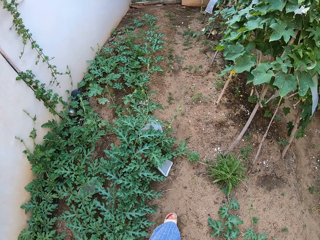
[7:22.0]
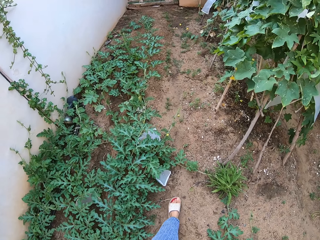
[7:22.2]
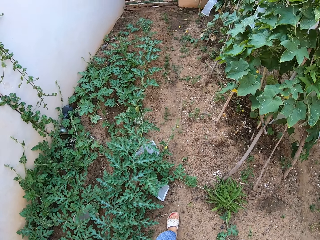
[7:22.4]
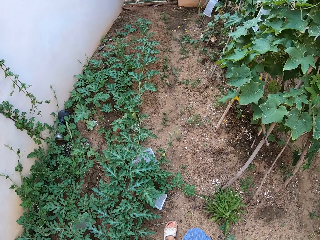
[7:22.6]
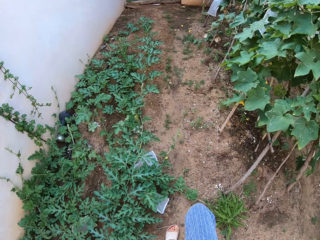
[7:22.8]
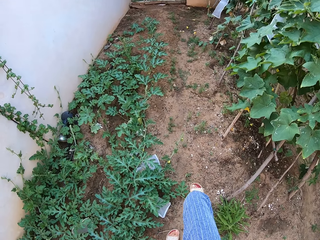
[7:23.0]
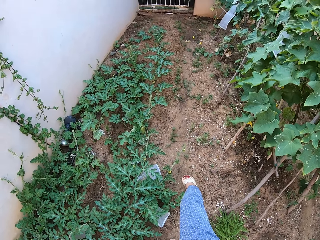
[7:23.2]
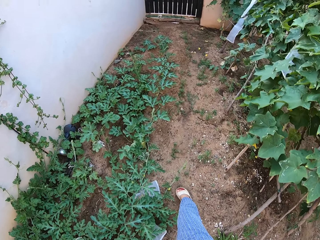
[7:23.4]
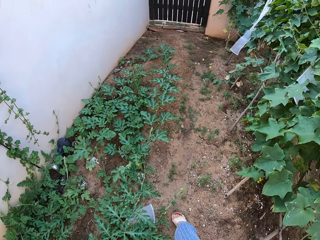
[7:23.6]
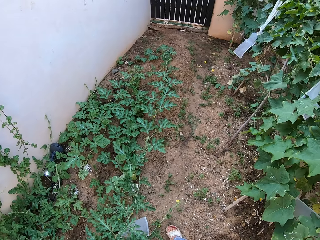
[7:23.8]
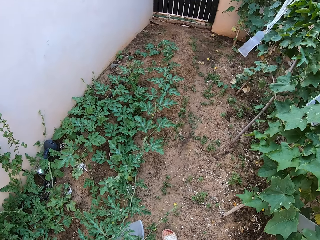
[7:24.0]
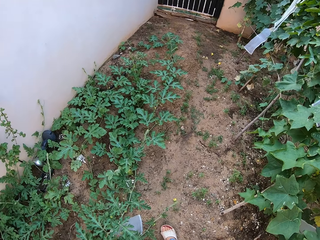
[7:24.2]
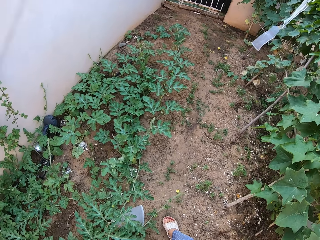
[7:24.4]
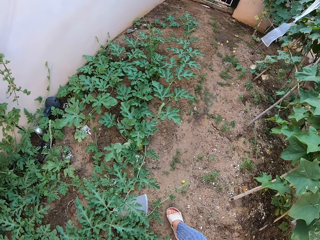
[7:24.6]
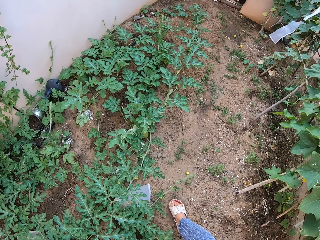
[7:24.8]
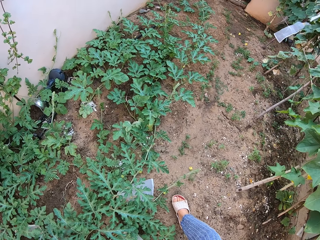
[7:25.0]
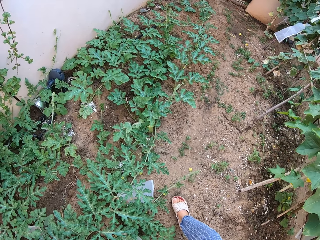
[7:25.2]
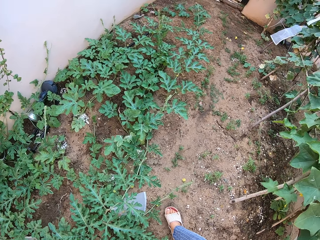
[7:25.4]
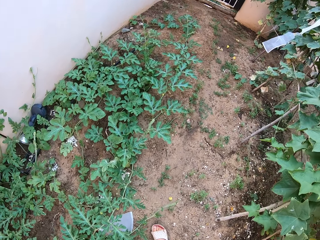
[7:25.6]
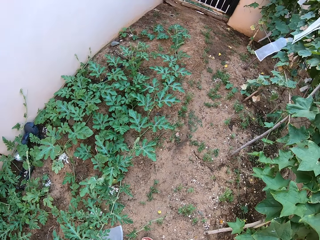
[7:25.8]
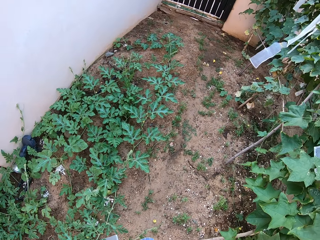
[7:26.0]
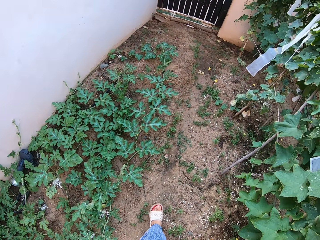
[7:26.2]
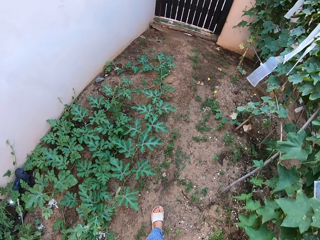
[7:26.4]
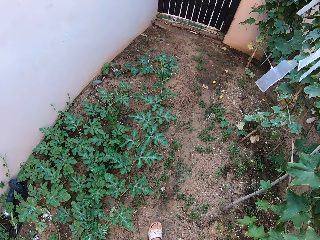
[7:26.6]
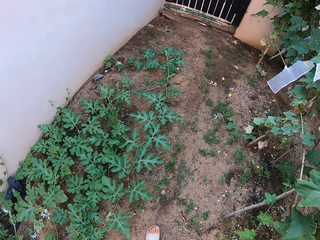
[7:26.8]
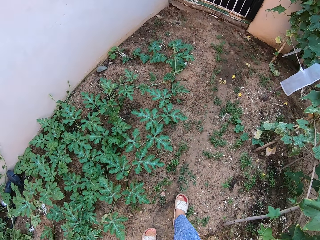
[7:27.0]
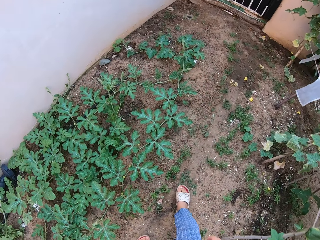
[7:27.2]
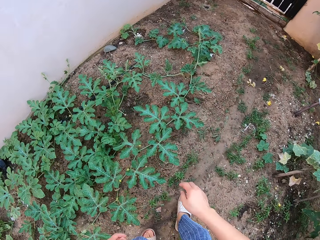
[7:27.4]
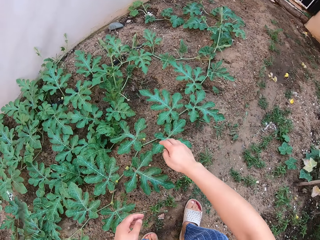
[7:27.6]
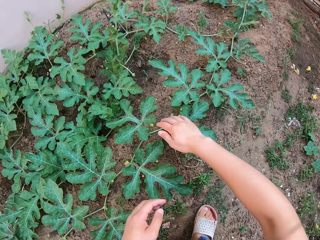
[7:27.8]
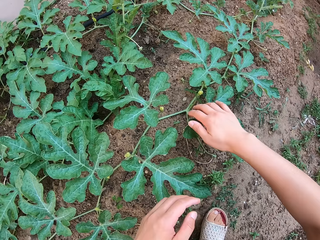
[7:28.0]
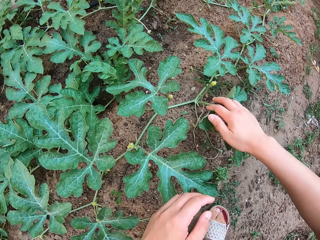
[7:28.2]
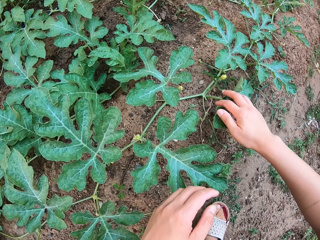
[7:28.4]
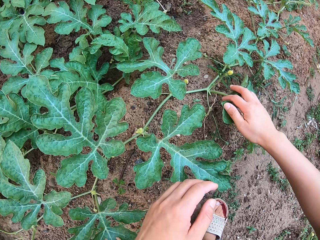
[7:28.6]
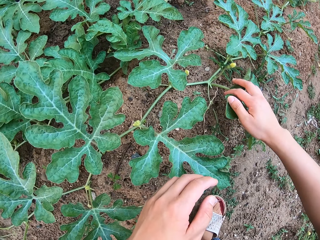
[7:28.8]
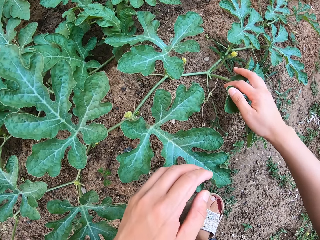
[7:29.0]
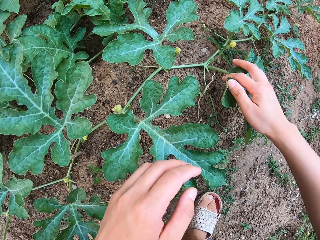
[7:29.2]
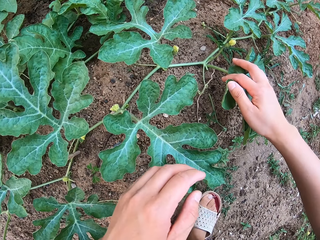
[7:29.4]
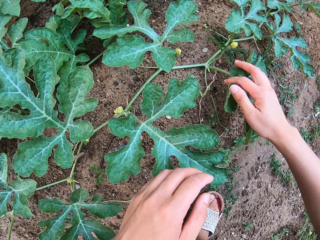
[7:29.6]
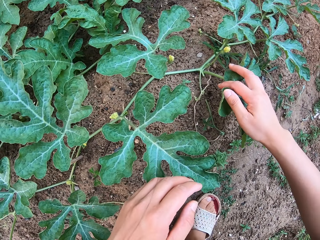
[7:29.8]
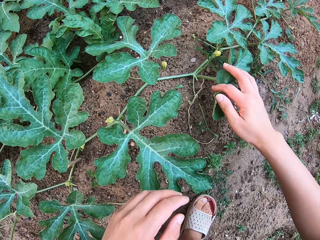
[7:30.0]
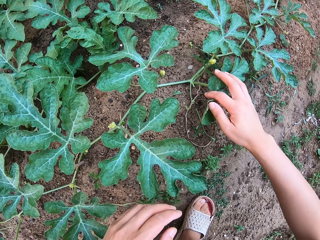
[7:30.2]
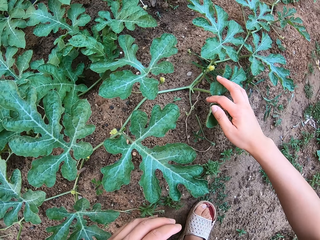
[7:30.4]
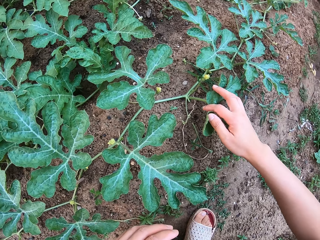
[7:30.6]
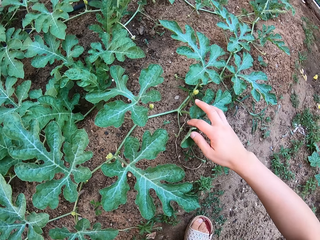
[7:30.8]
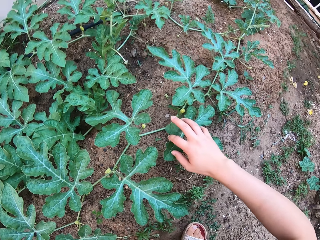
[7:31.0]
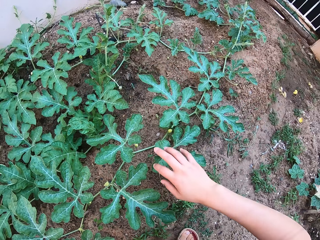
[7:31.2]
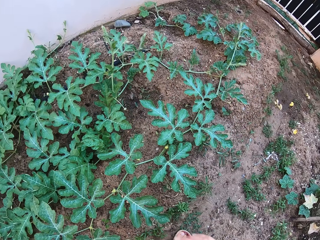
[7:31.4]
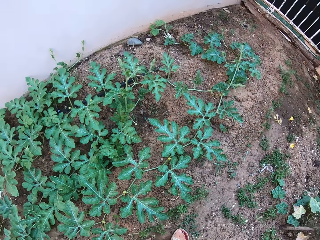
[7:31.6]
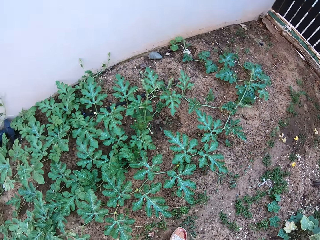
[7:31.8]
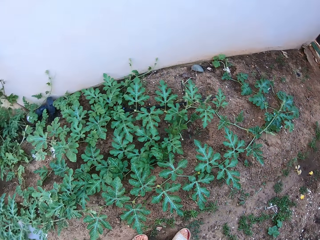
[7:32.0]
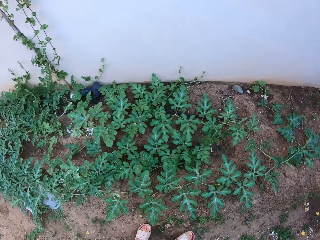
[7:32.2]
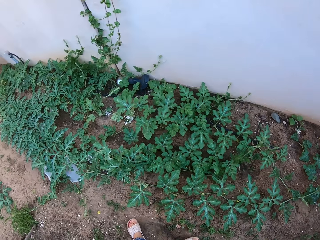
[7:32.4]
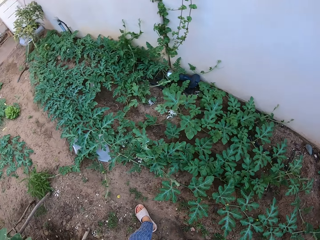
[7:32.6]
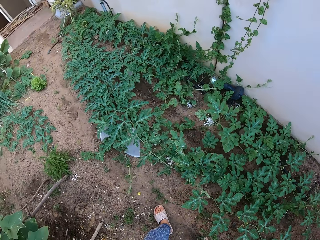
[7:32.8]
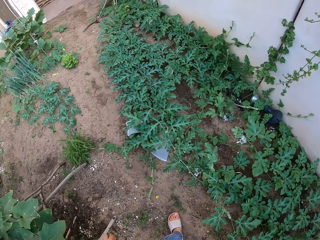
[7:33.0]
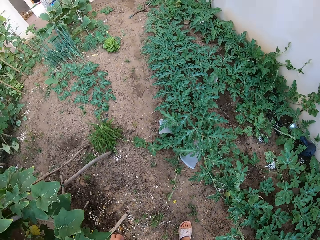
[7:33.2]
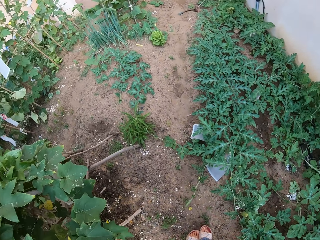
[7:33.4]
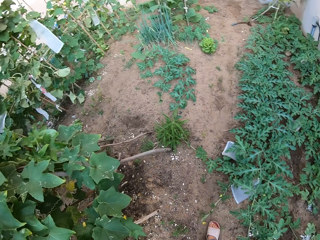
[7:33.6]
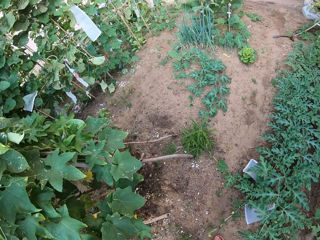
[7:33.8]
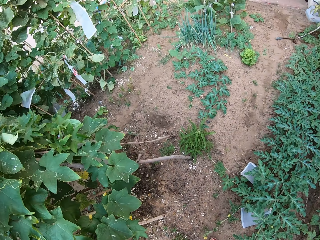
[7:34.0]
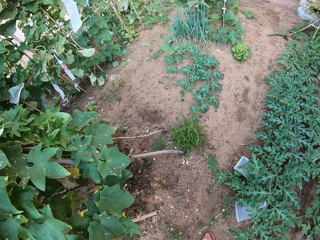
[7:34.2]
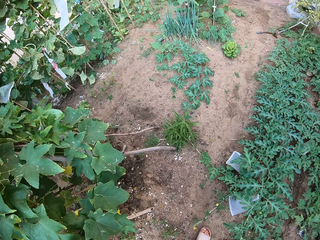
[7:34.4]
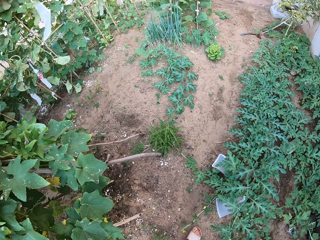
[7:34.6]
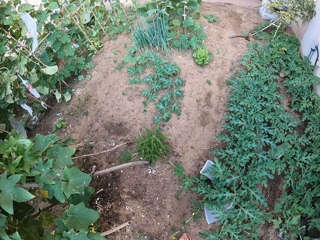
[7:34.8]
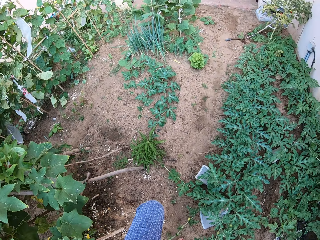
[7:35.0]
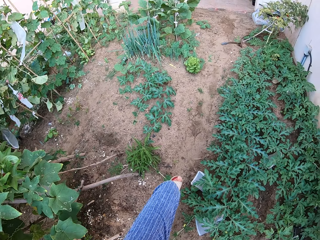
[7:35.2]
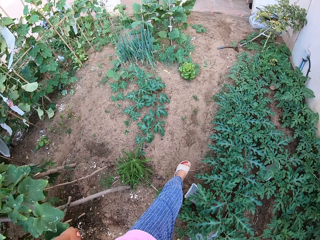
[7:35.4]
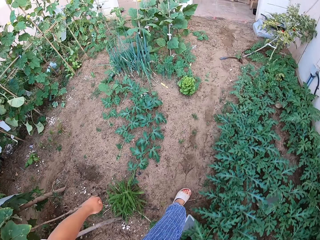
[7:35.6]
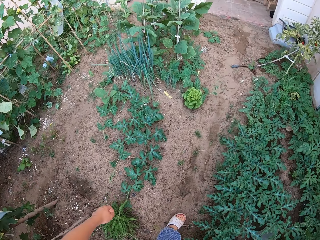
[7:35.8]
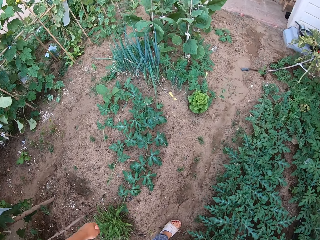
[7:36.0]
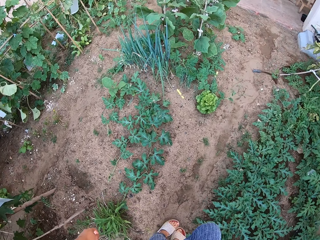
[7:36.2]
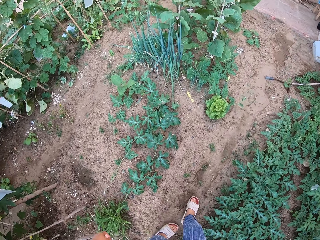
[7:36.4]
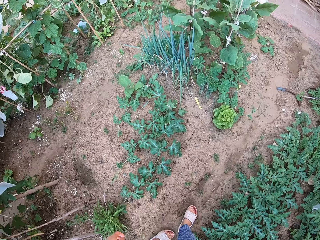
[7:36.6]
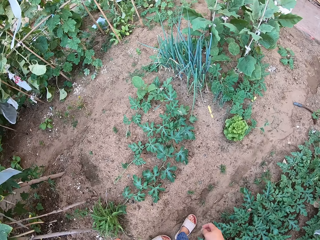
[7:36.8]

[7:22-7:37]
The camera wearer walks around. They grab melon plant leaves. They stare around. They walk around.

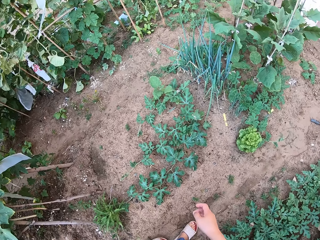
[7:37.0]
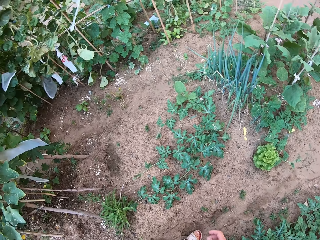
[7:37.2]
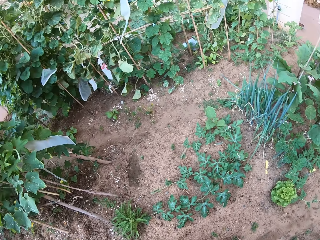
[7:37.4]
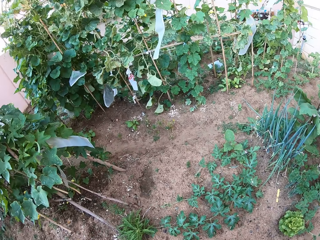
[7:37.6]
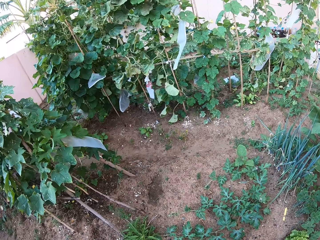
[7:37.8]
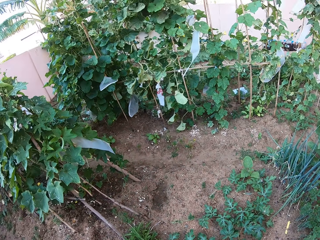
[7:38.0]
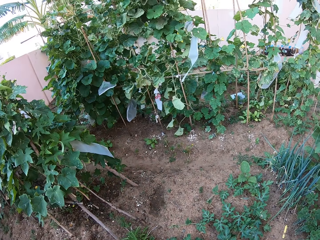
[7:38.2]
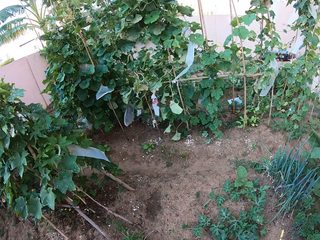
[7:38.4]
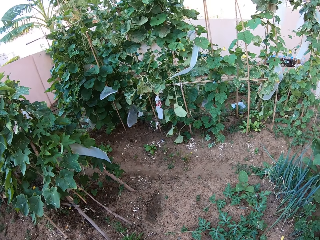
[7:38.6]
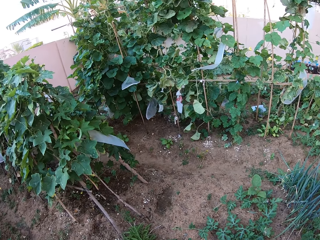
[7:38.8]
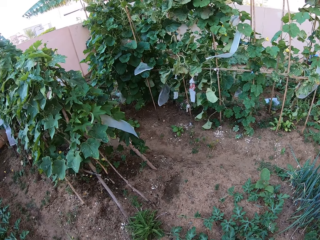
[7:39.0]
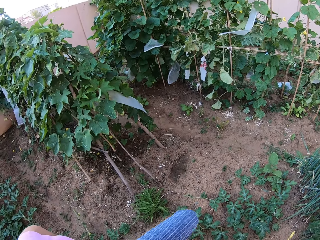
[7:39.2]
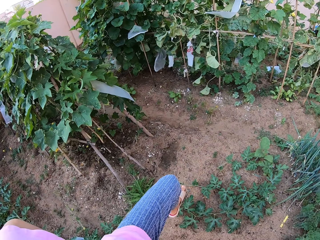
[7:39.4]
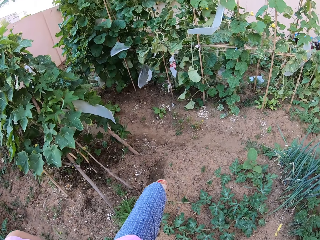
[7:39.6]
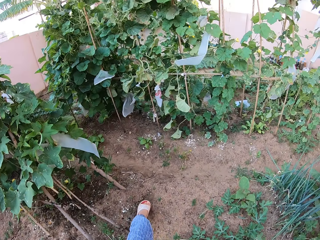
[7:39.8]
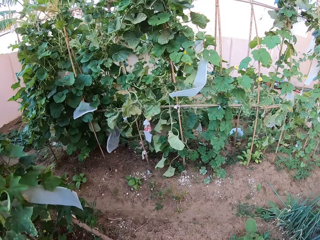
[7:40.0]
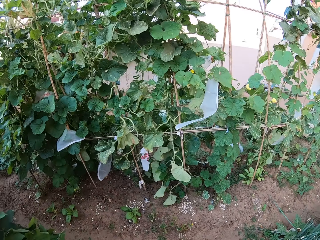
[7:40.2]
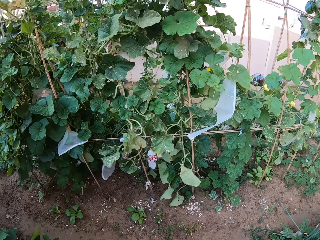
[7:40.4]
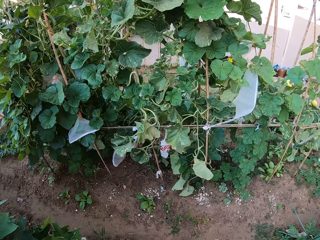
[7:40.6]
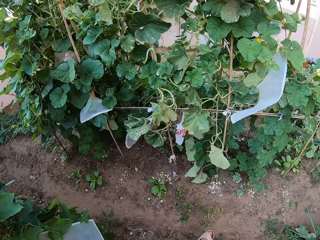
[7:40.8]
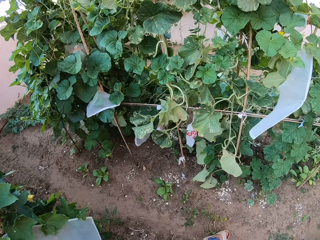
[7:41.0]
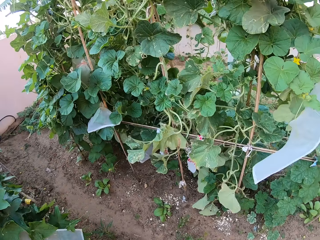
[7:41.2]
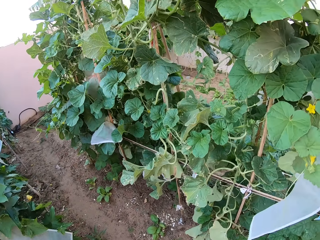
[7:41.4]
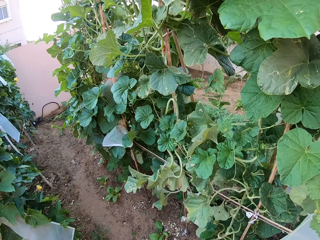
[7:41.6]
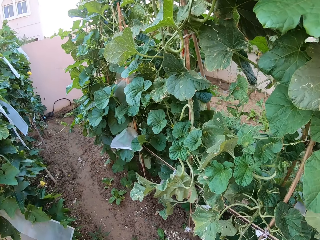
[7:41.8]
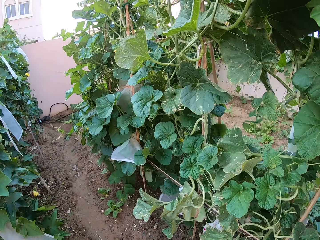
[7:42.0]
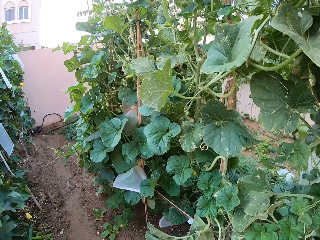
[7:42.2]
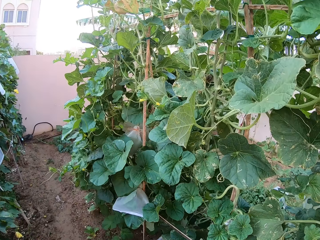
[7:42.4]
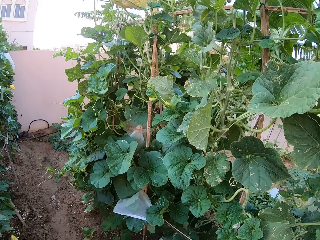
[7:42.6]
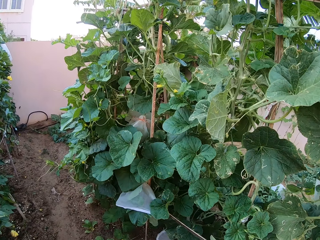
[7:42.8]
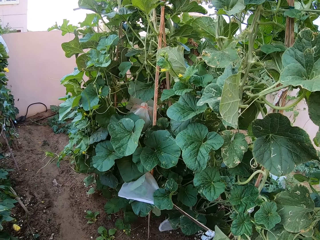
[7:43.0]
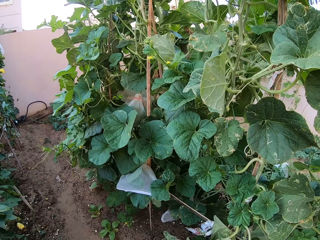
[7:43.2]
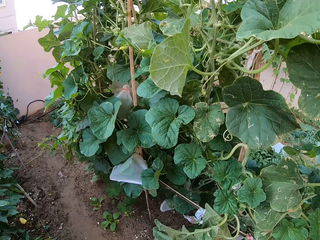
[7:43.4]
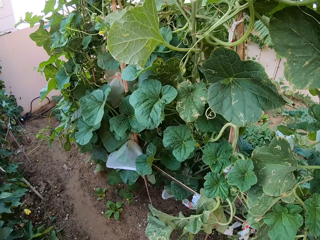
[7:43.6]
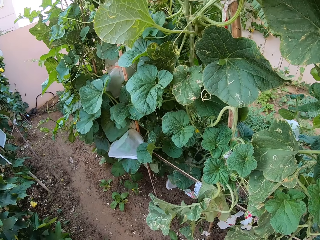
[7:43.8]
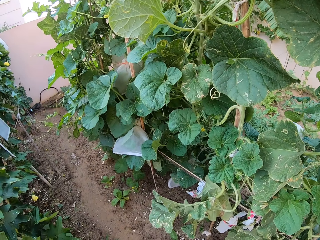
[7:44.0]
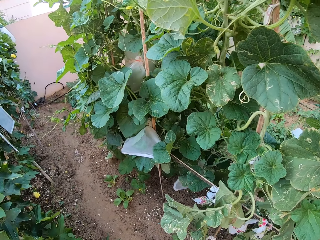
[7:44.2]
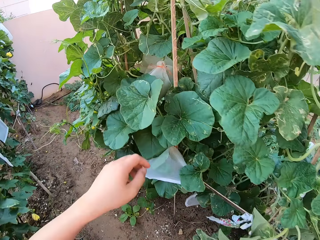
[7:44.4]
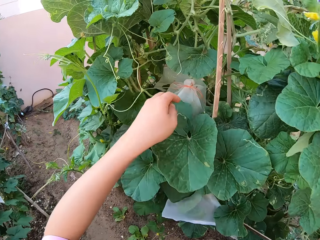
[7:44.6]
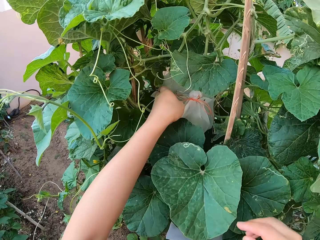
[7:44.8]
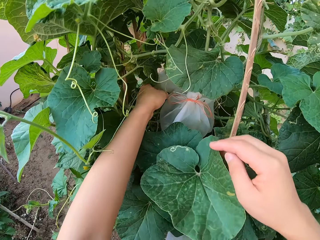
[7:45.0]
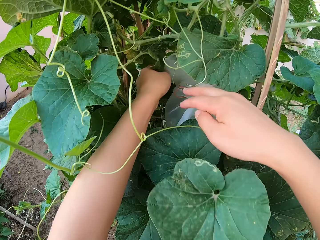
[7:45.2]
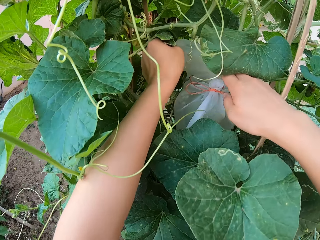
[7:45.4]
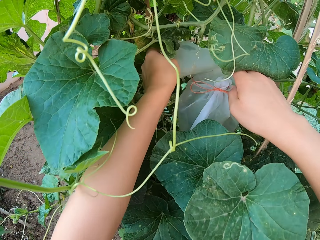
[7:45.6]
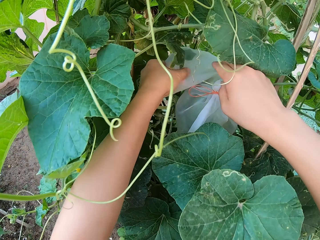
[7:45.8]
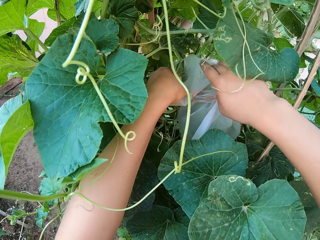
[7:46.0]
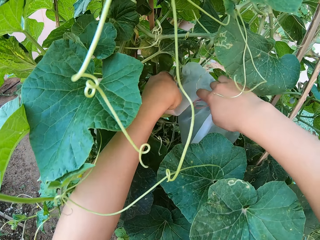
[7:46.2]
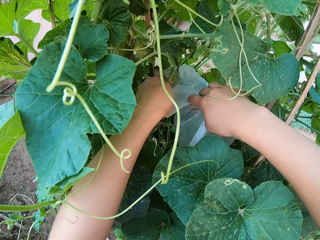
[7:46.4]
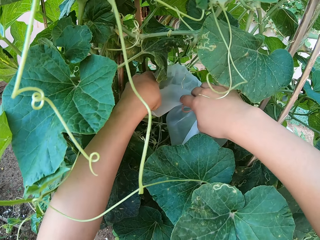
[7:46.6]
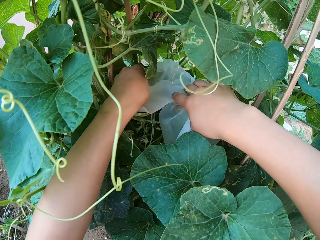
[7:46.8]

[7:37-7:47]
The camera wearer touches the fruit.
